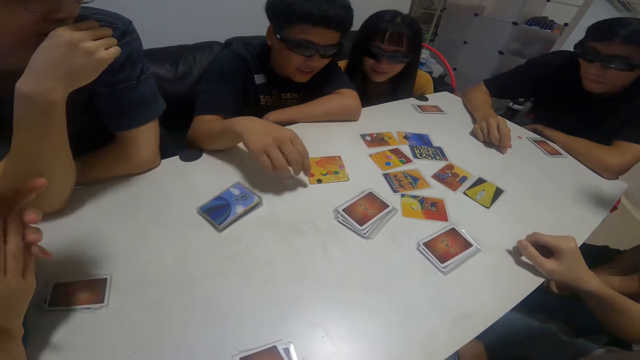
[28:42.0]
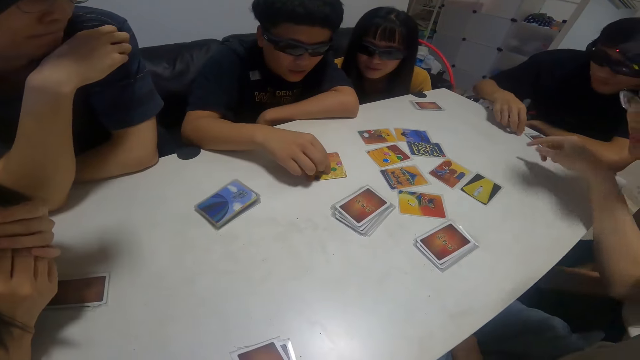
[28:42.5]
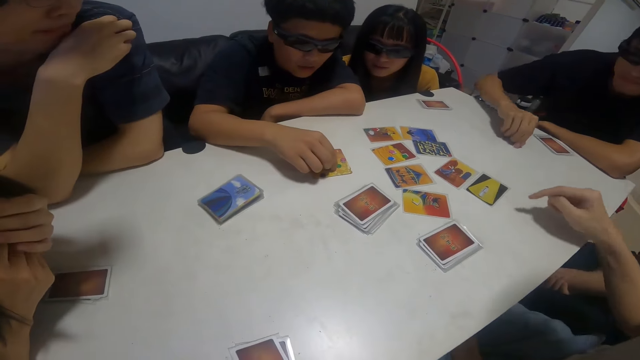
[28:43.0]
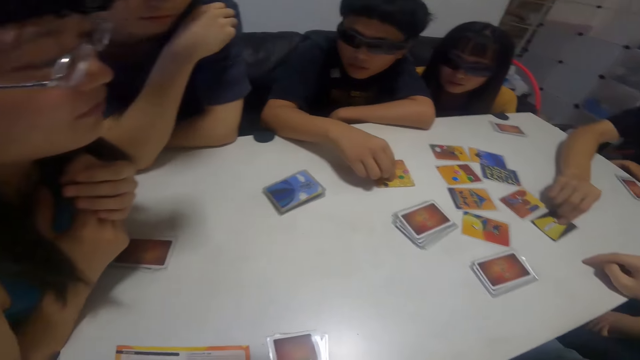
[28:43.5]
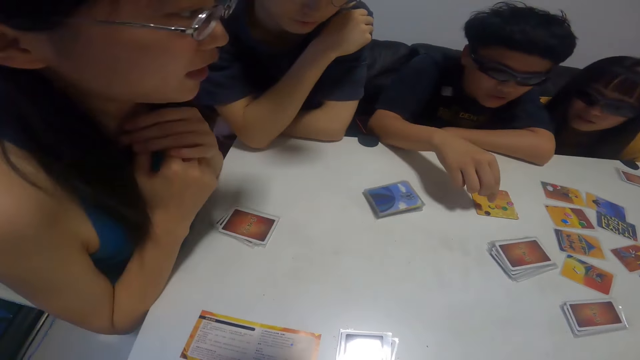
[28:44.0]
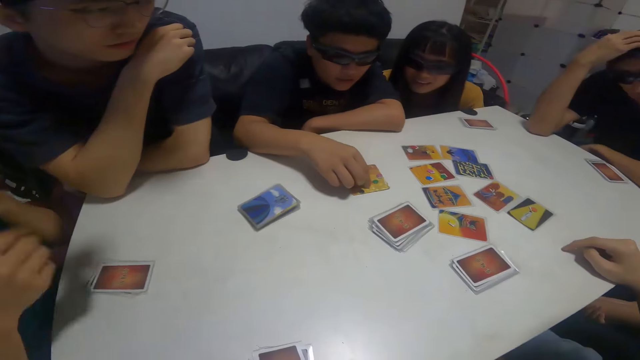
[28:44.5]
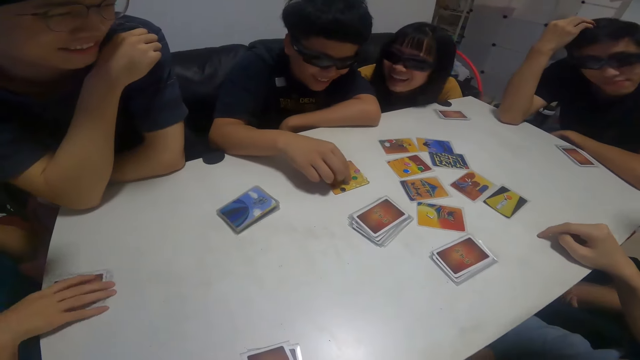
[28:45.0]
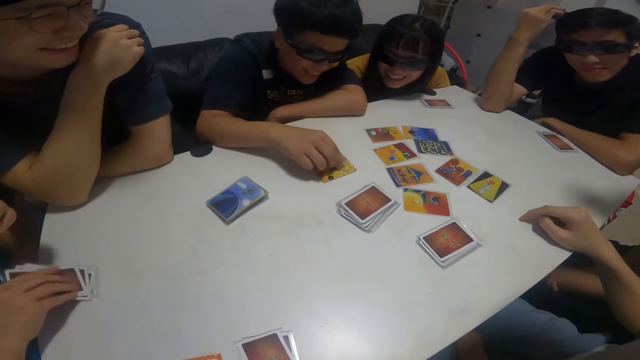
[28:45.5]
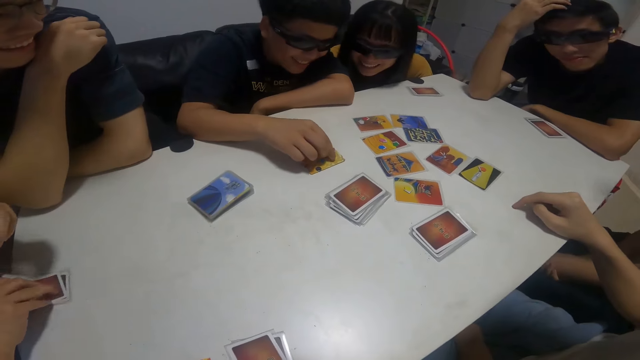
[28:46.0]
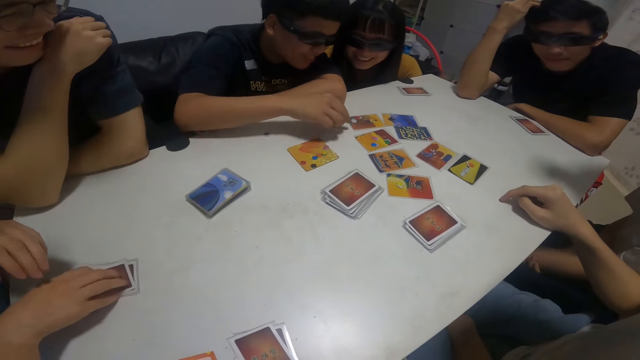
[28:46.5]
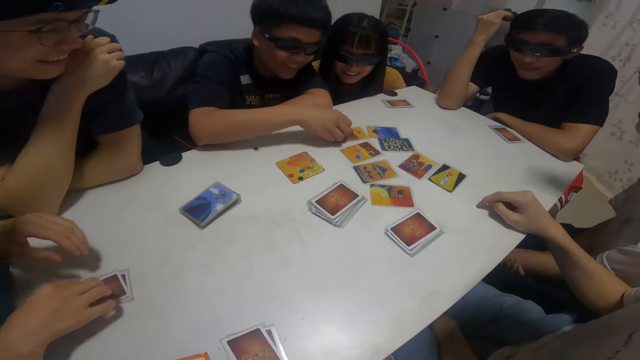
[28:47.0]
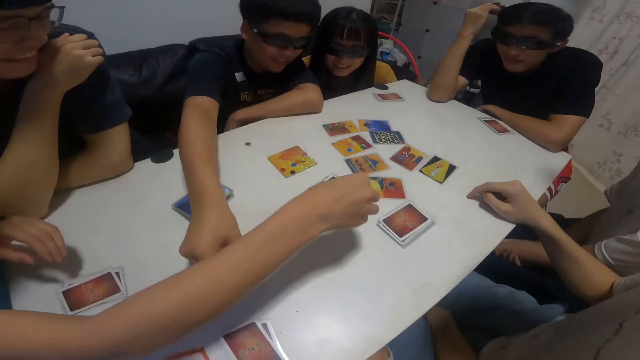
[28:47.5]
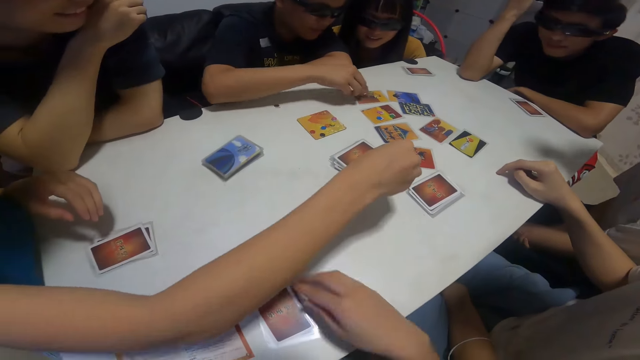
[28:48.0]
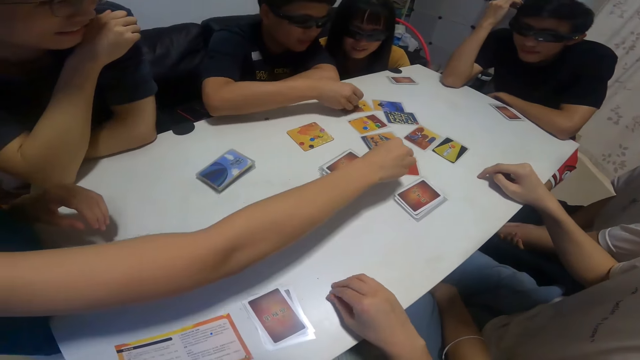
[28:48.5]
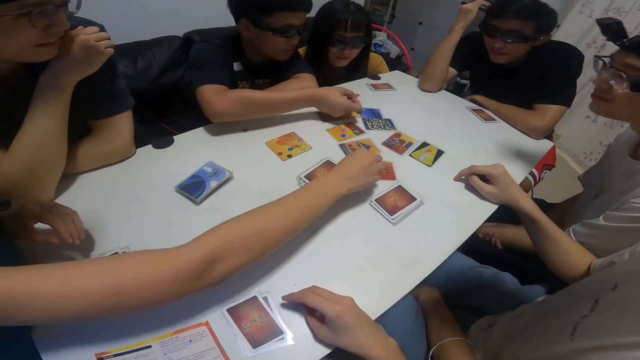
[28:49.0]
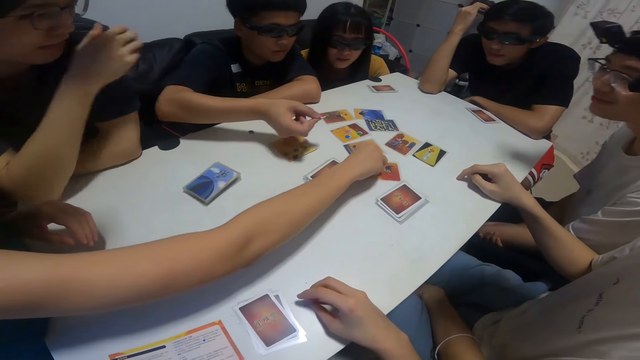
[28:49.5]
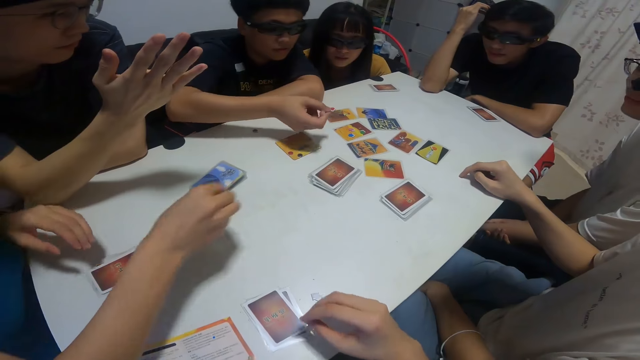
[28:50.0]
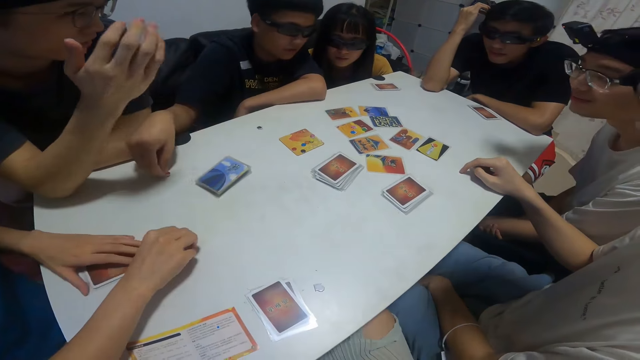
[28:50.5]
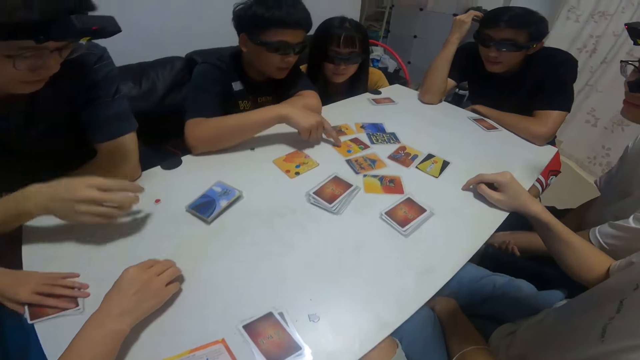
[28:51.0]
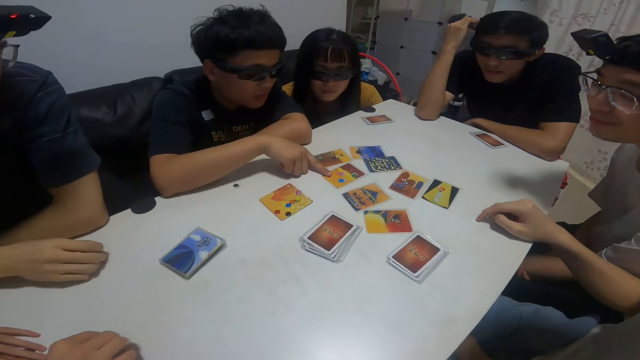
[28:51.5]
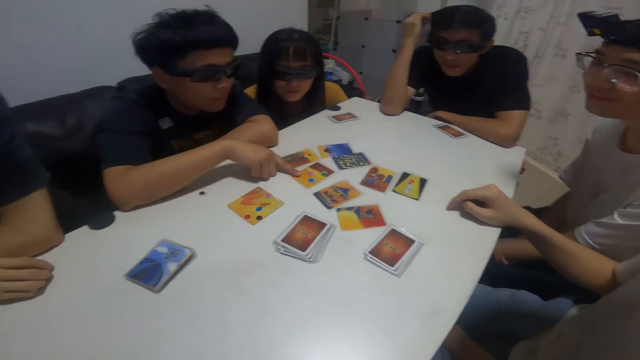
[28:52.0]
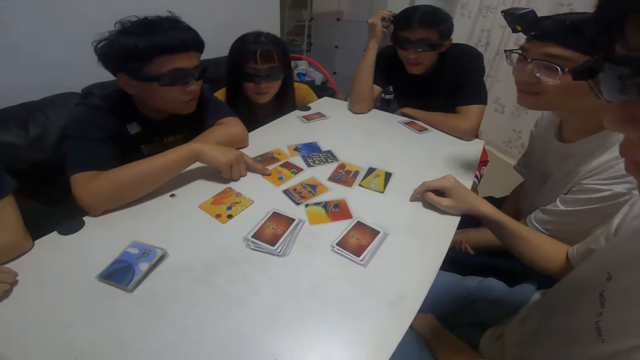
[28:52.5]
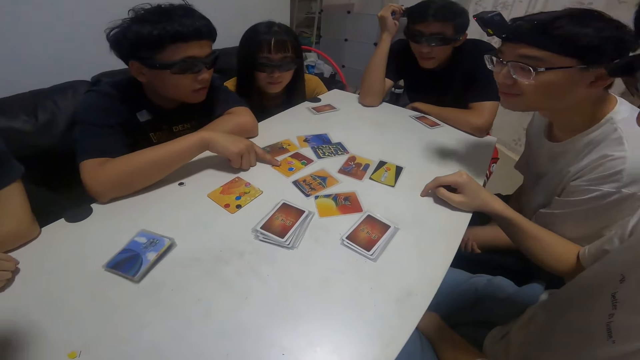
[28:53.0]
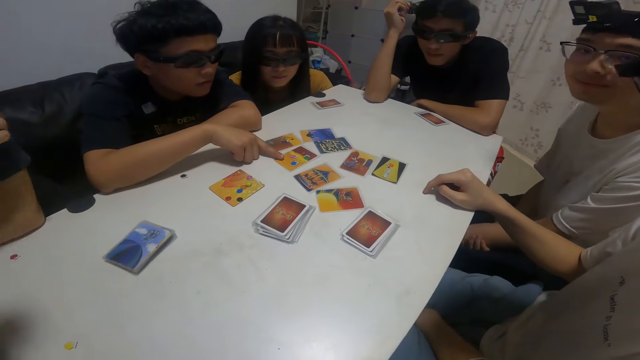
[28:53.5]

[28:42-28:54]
A boy touches pebbles with his hands. The camera wearer touches the card. The boy moves pebbles around the table. A woman touches the card. The boy touches the card on the table with his right hand.

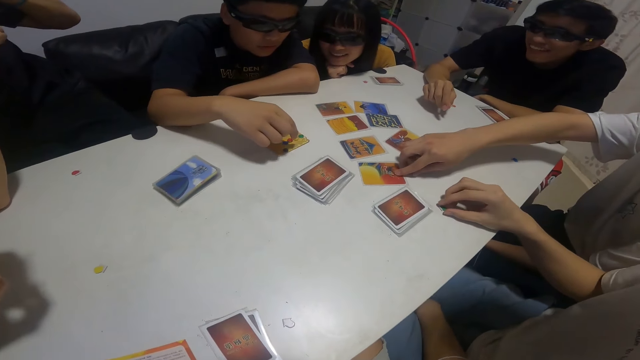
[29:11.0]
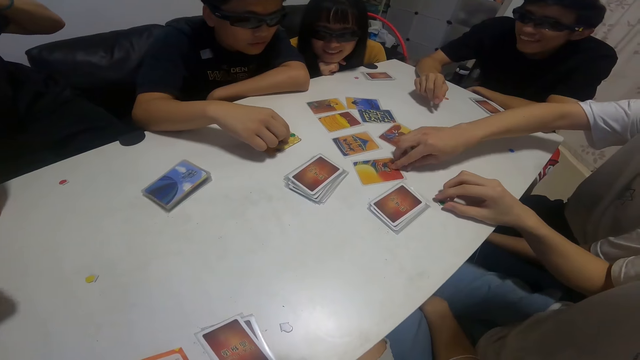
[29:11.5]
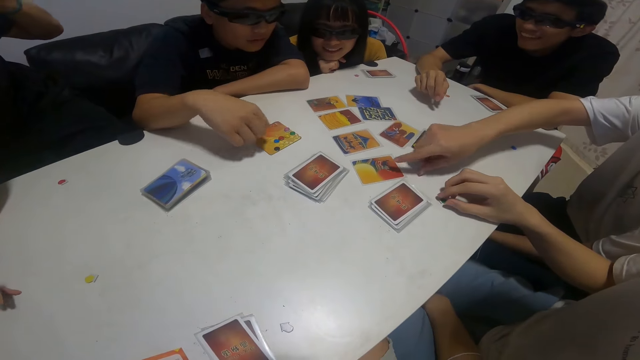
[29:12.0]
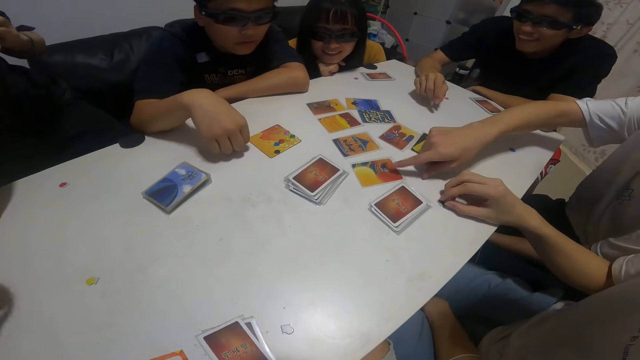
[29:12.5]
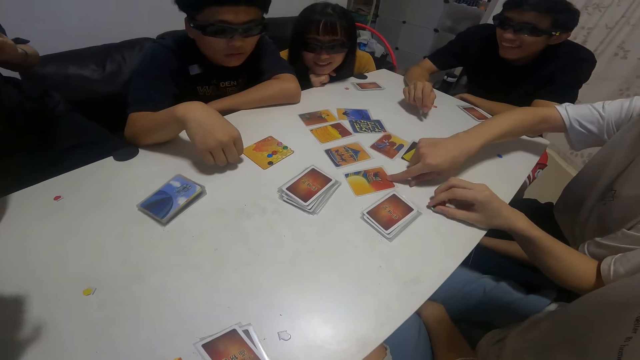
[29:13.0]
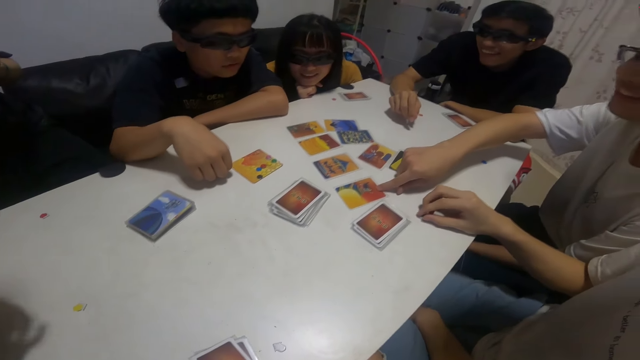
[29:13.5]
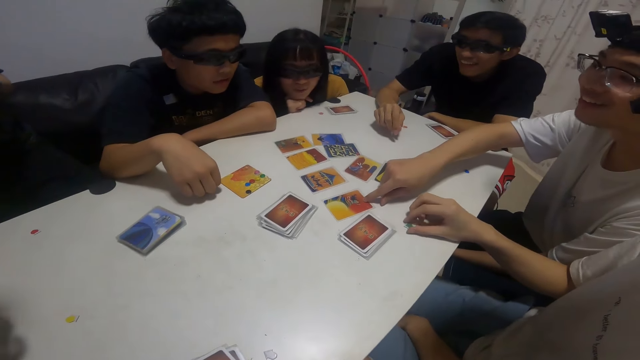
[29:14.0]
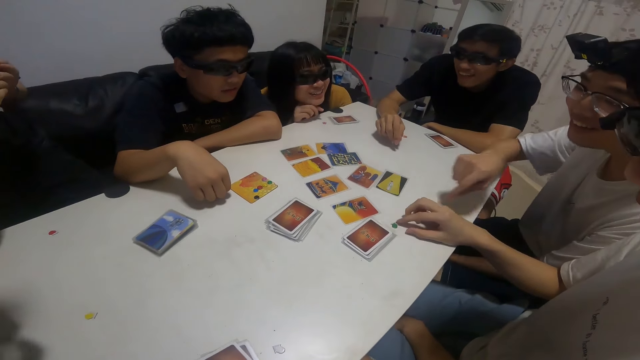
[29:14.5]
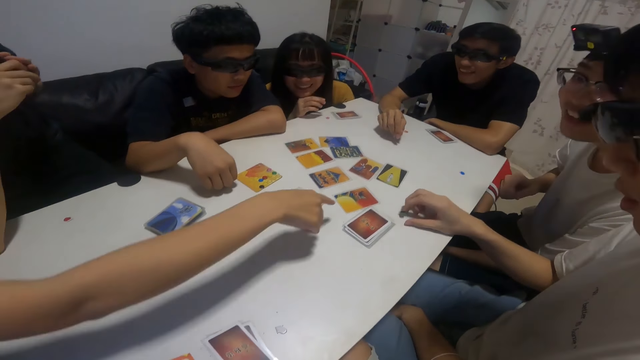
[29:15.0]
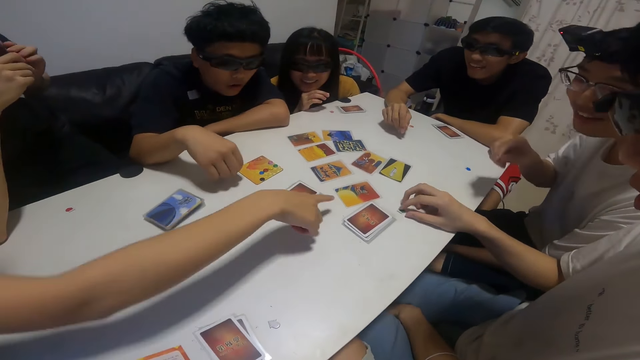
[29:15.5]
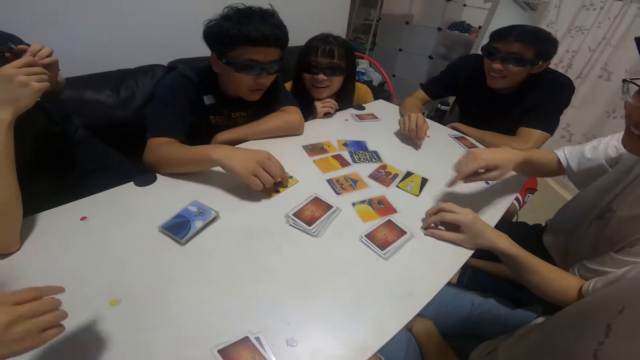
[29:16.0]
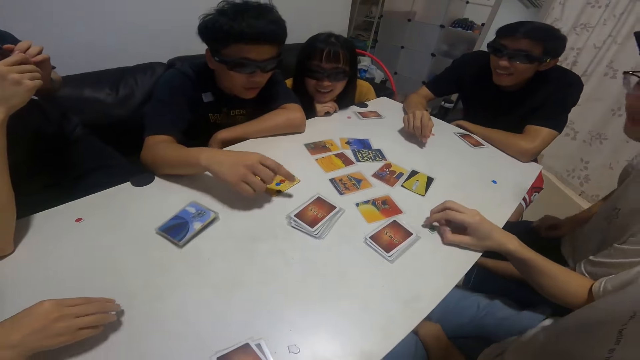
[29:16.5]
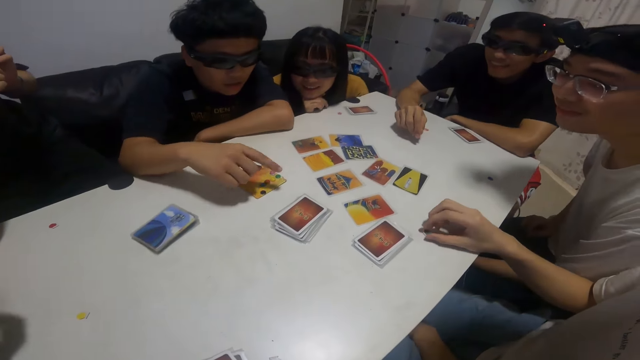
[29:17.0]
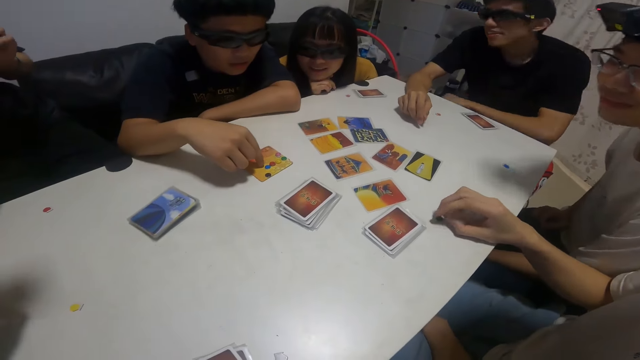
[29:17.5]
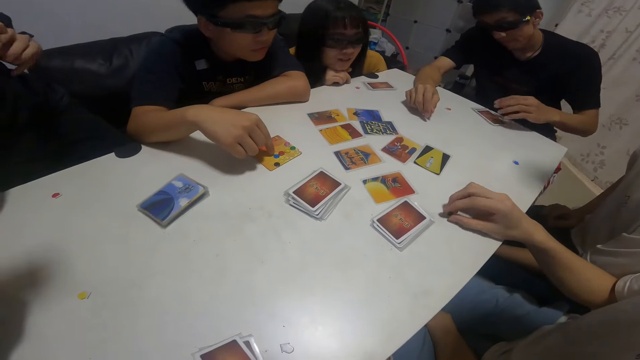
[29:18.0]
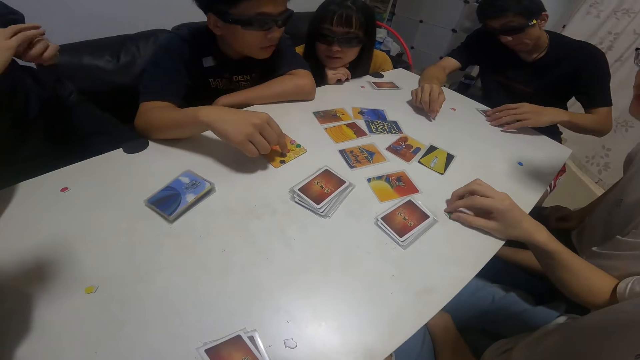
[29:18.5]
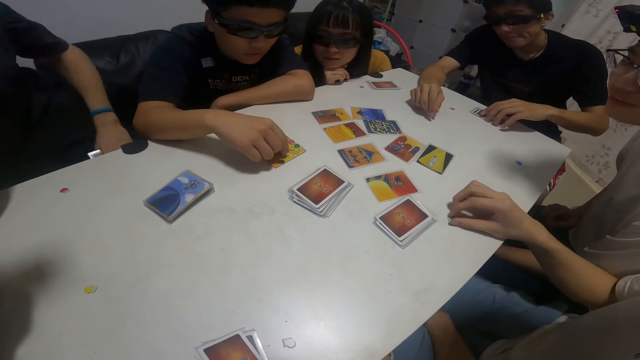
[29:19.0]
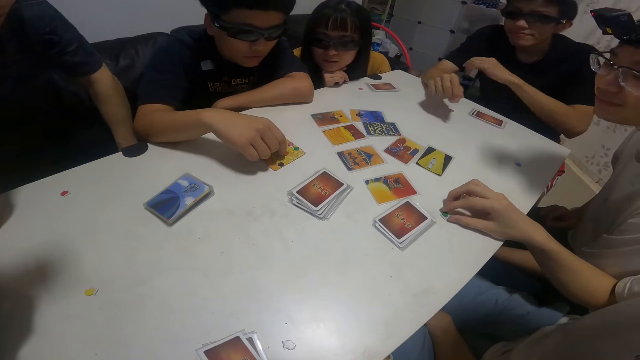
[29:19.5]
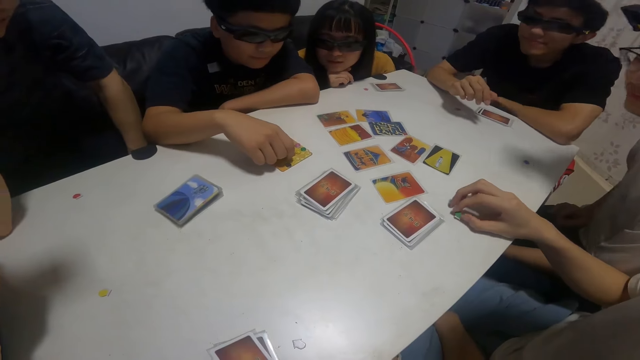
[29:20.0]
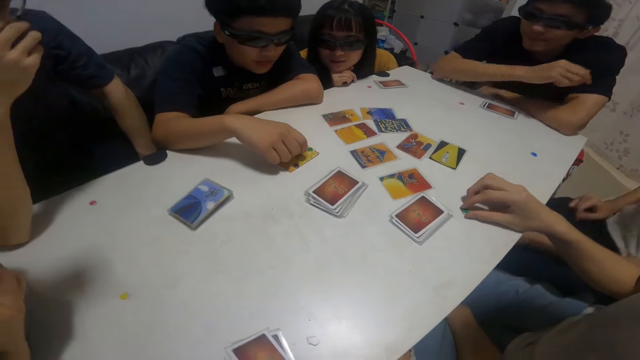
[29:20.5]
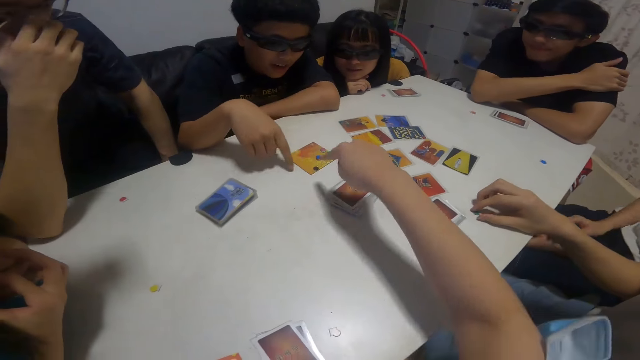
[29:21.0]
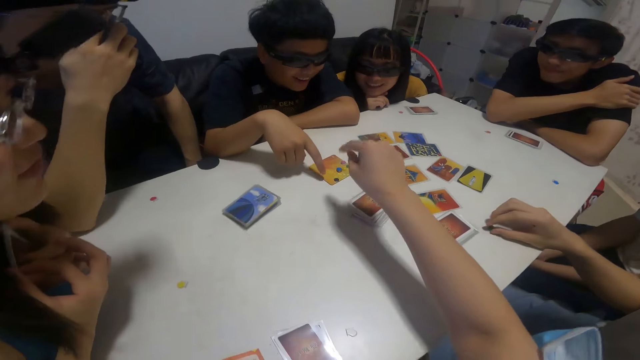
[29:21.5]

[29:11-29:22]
A man points at a card. A woman straightens her hand. Another man talks. A third man puts his hands down.
